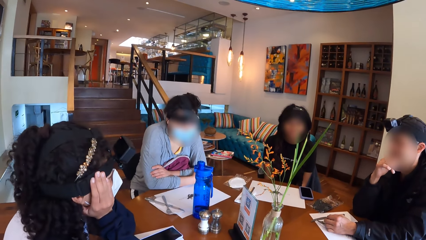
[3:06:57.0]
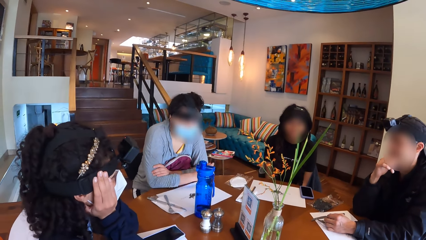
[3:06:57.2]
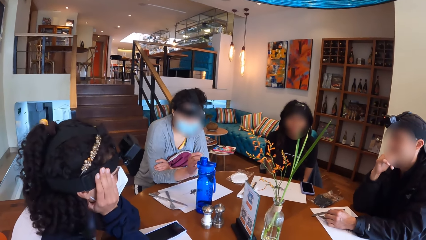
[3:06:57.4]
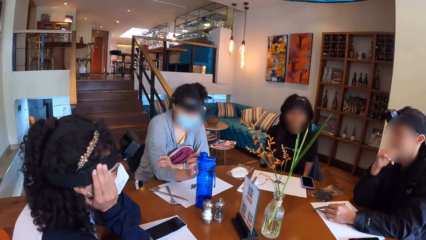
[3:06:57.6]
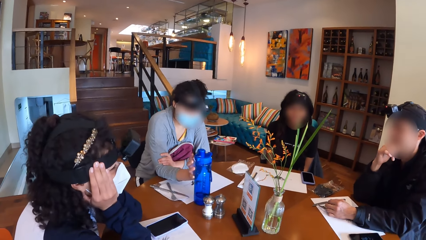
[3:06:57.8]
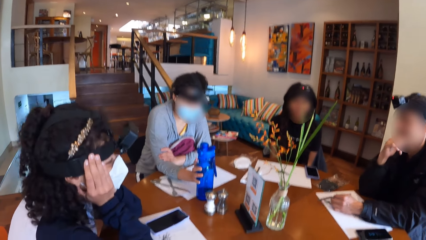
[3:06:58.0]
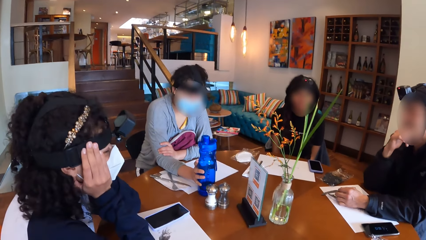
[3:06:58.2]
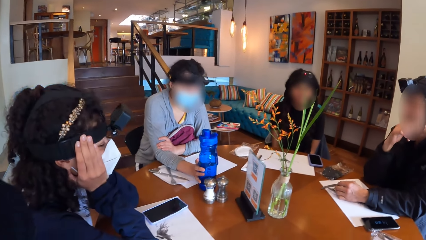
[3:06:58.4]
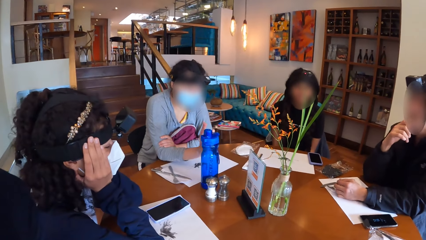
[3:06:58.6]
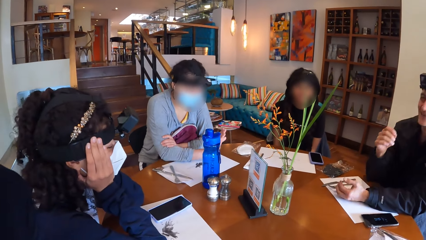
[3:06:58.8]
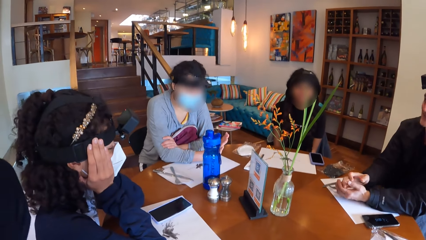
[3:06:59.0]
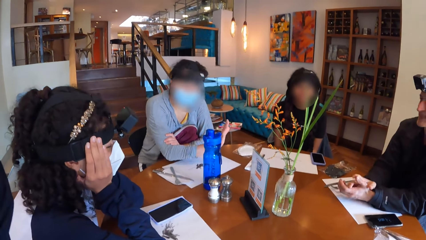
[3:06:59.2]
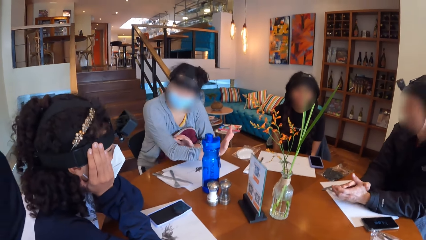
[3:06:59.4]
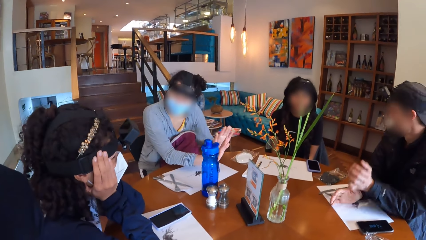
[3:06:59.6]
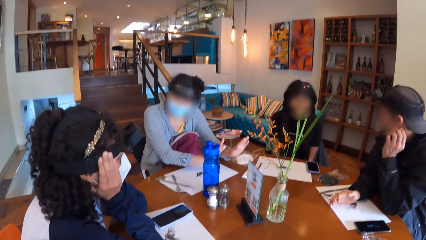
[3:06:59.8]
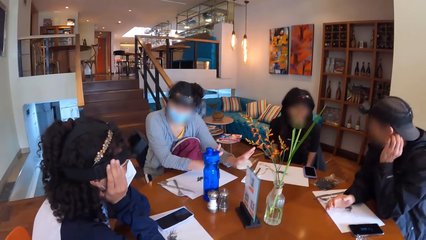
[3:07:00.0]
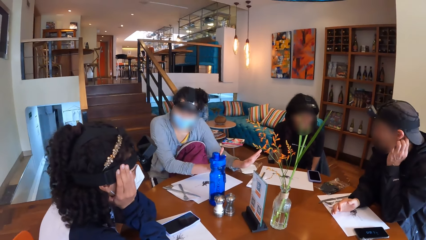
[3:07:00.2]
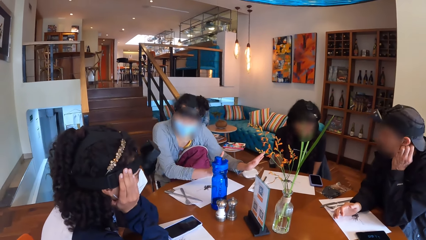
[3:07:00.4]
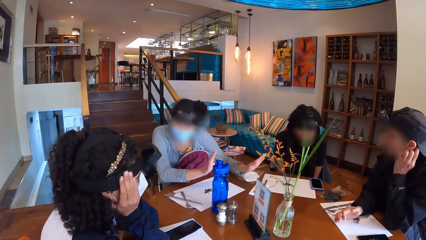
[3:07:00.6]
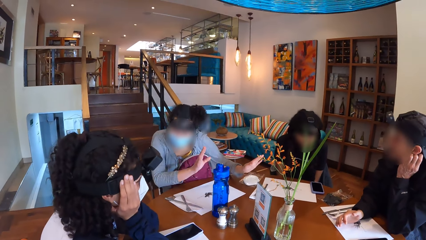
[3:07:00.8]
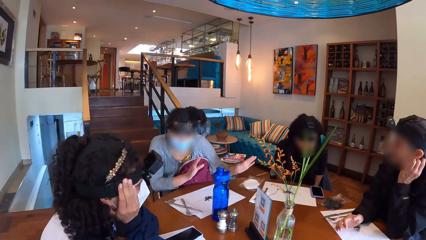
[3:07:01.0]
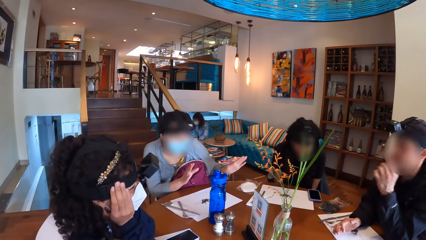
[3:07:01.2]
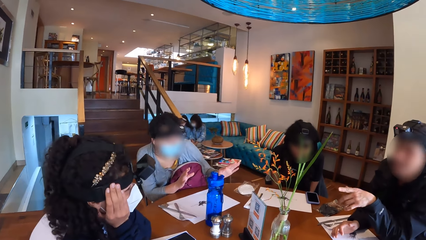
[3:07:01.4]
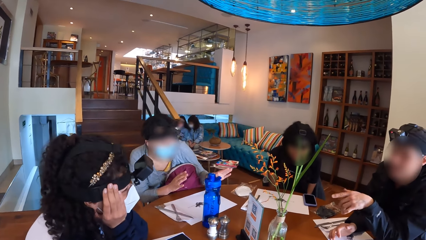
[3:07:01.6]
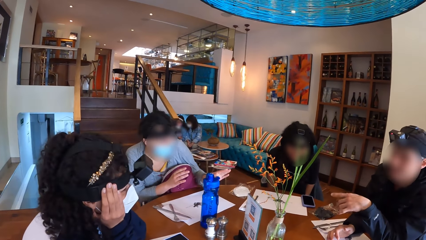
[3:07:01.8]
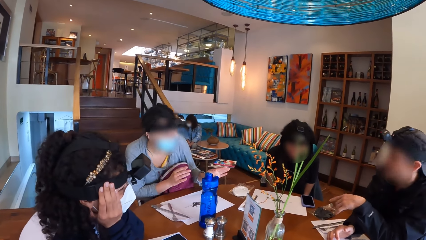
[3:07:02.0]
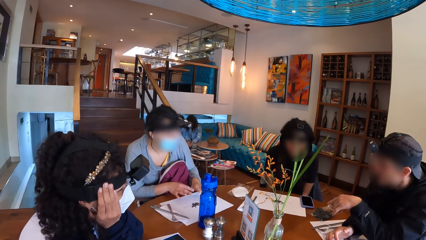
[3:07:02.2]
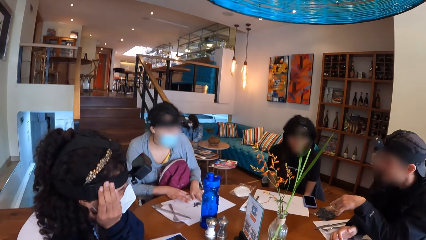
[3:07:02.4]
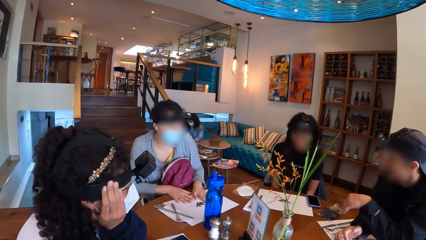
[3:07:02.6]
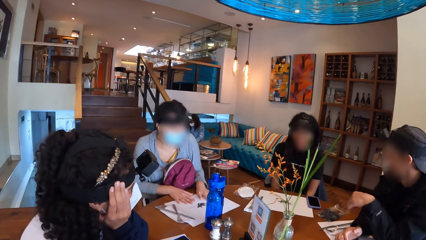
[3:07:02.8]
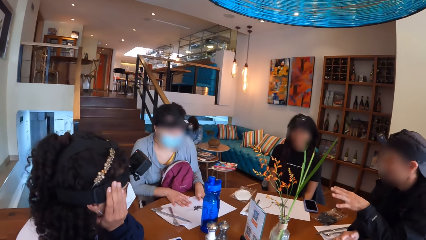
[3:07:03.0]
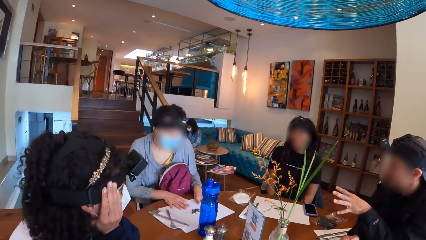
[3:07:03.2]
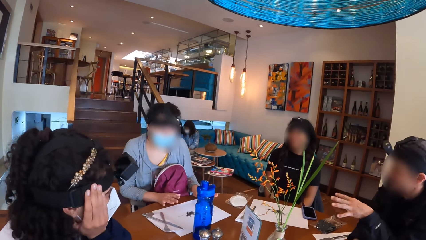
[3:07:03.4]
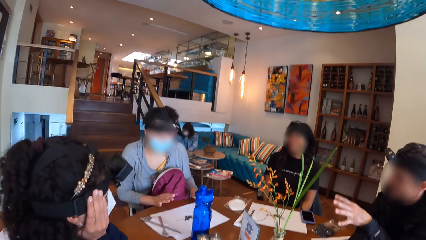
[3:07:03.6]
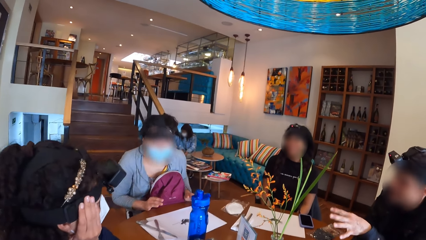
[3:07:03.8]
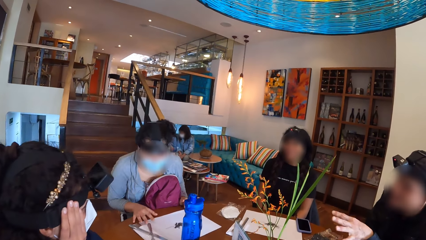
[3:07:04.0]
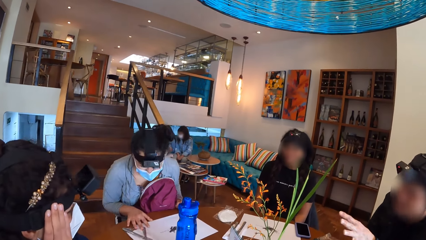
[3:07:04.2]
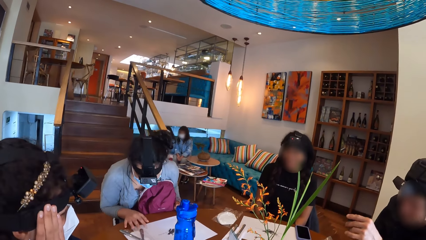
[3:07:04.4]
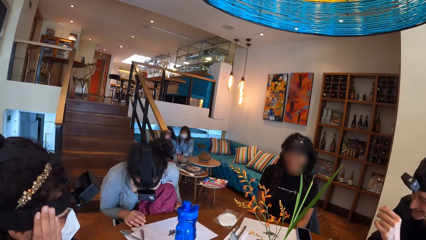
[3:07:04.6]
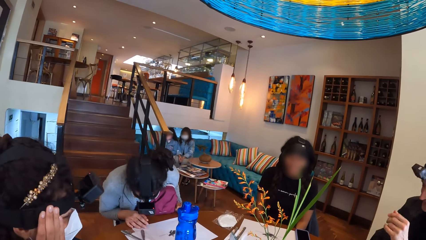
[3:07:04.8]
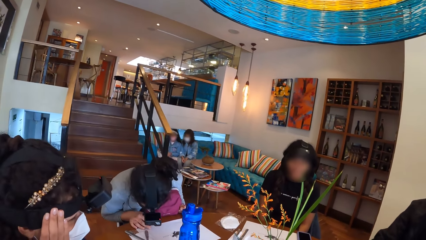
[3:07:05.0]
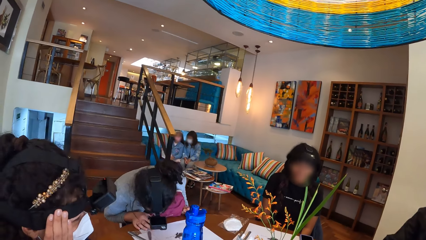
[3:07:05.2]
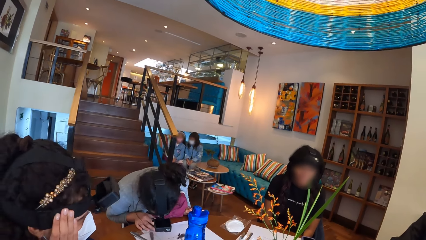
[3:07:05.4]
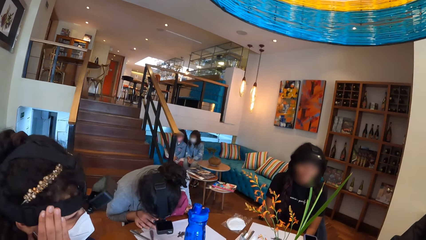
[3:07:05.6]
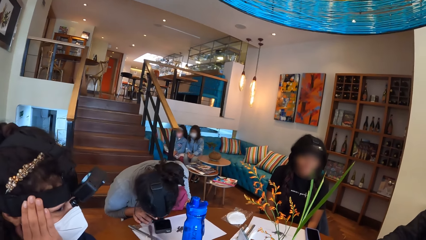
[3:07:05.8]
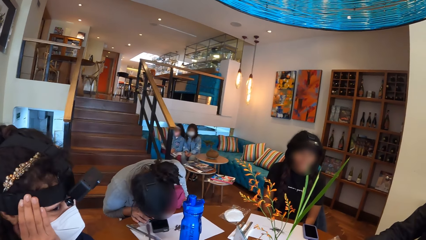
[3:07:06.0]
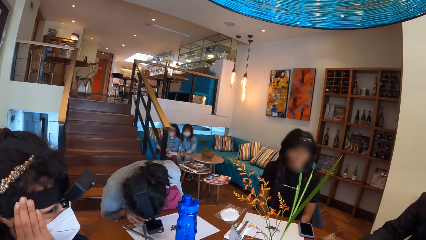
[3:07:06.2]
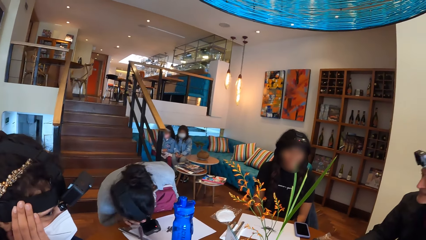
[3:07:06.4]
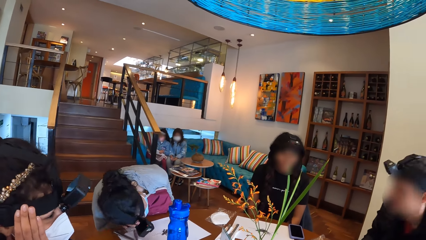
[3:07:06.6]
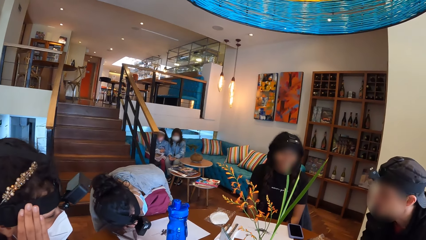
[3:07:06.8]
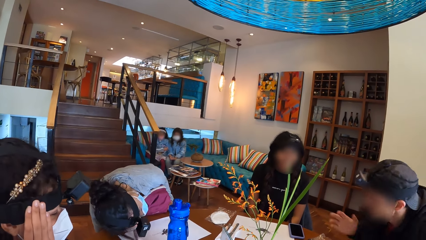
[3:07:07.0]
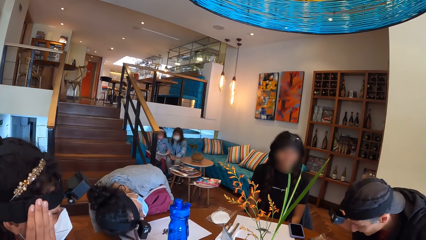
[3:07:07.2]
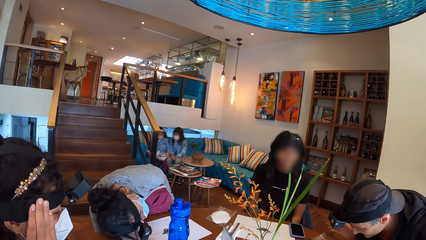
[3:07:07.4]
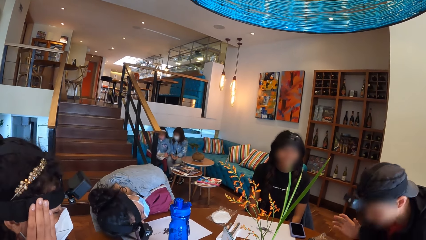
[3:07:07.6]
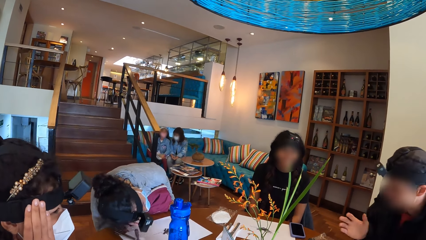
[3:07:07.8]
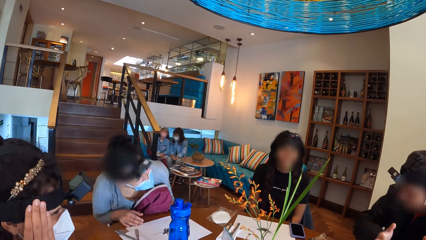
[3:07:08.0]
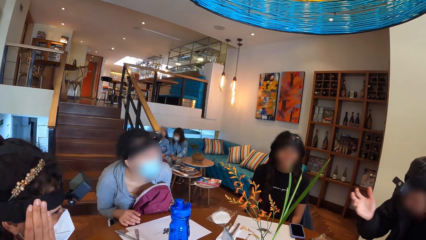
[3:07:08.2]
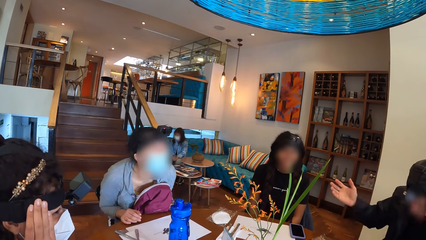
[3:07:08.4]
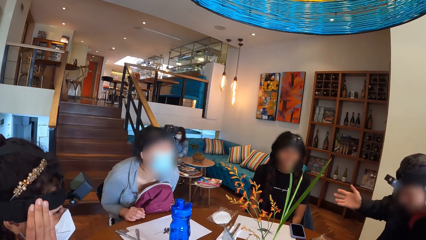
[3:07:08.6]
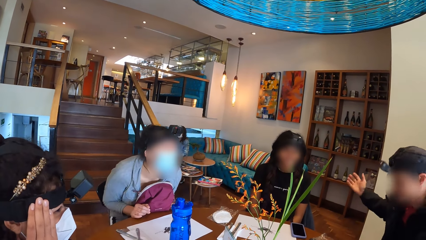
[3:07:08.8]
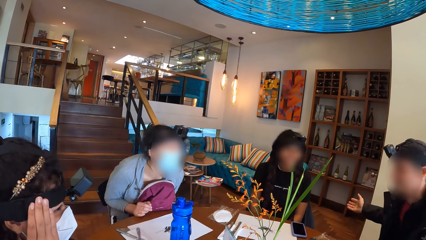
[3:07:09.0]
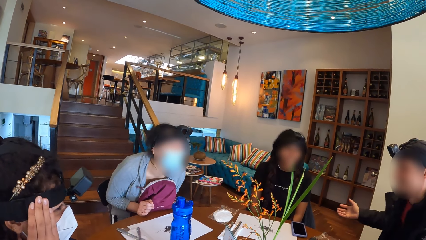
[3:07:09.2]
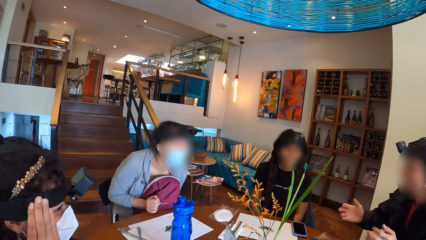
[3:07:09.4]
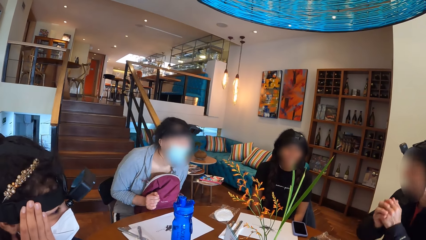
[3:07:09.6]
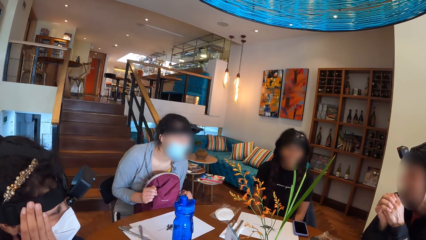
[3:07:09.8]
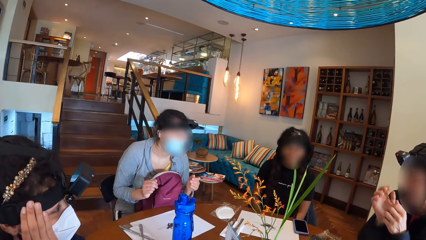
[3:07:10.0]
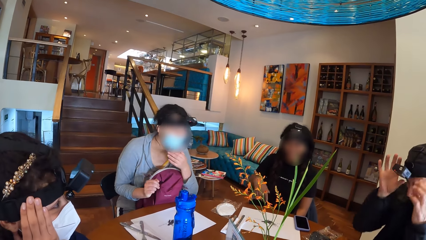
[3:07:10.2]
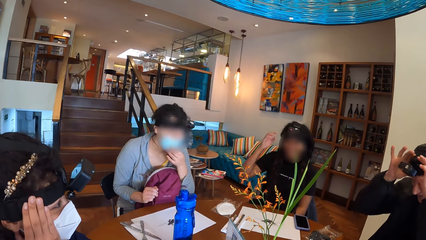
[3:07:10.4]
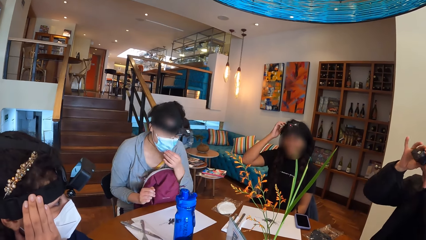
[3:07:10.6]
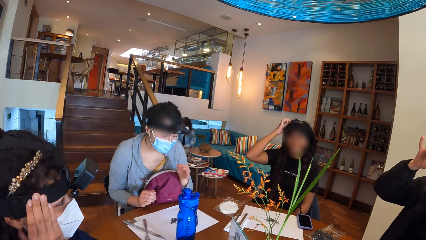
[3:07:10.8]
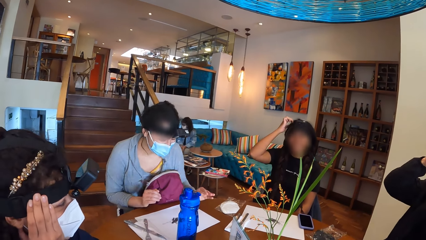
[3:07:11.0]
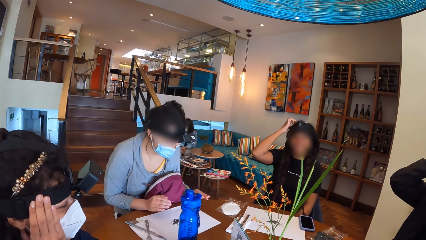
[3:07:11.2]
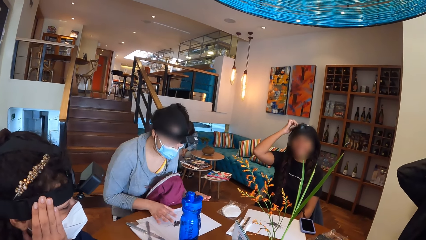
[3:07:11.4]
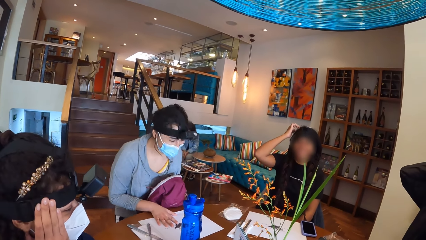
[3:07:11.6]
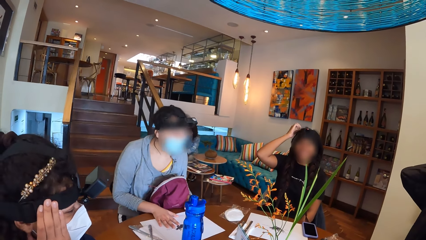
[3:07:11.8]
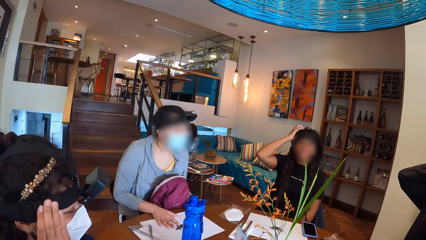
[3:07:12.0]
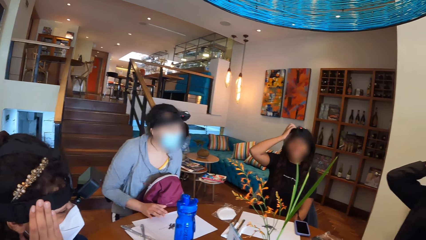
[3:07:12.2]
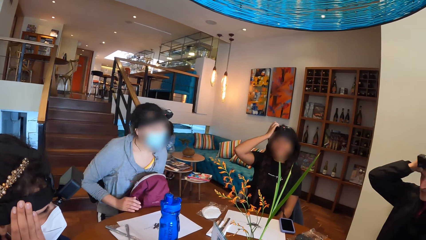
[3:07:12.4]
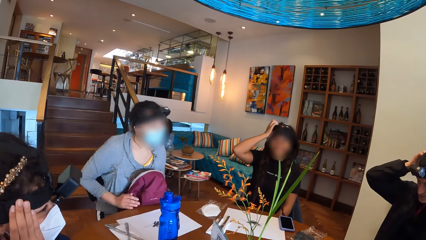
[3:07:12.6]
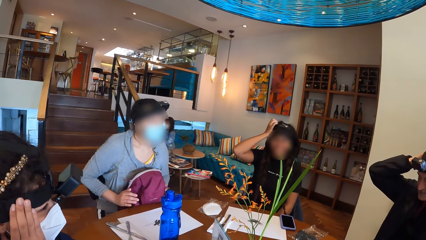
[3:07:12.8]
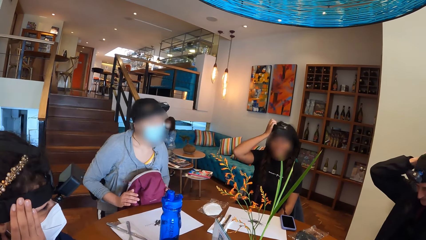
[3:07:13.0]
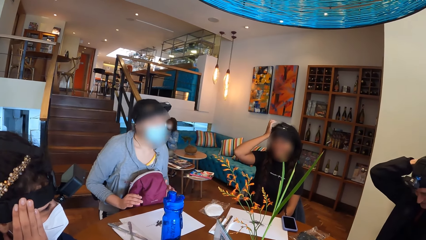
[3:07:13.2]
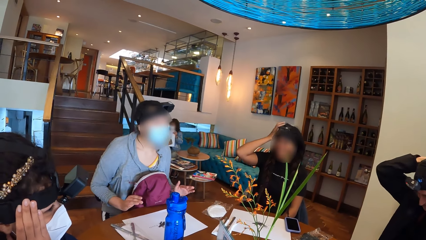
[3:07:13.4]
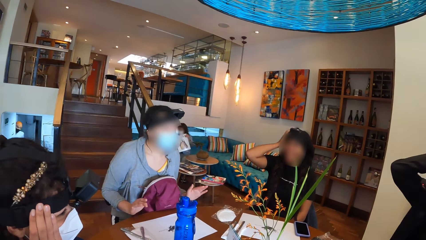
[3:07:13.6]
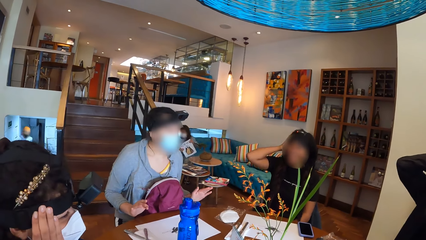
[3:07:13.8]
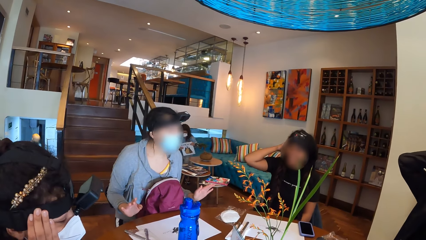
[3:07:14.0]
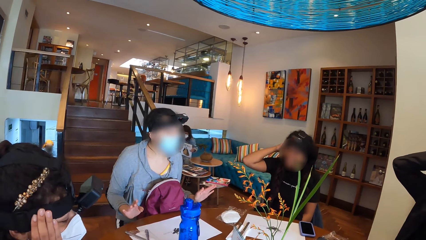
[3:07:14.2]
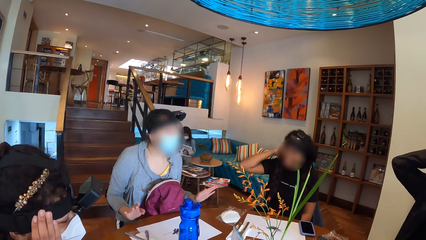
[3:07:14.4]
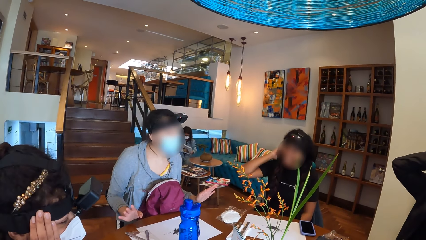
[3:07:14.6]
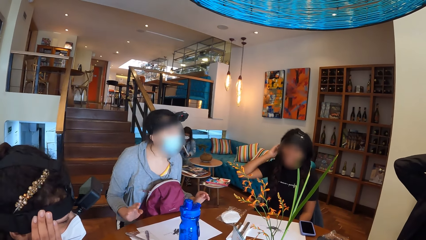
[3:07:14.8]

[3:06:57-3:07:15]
A woman touches the water bottle on the table with her right hand. The camera wearer interacts with the group of people on the table. Another woman converses with a man. The man points at another woman. The first woman places her hands on the table. The camera wearer interacts with the group of people on the table. The man adjusts a camera on his head with his hands. Another woman touches her hair with her right hand. The first woman adjusts her facemask with her left hand. The camera wearer interacts with the group of people on the table.
